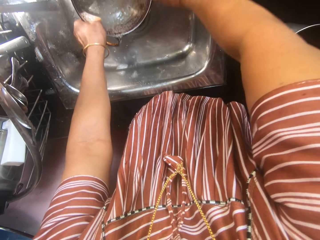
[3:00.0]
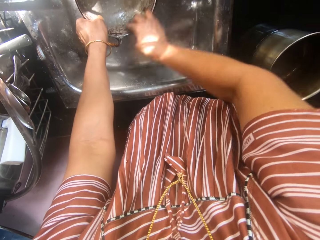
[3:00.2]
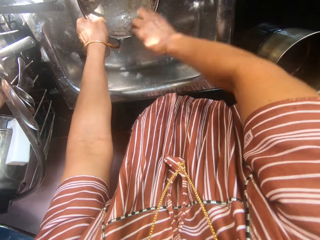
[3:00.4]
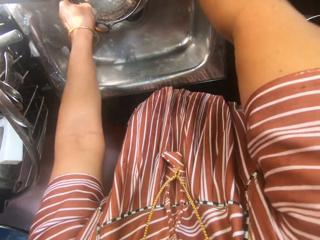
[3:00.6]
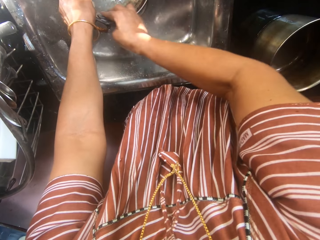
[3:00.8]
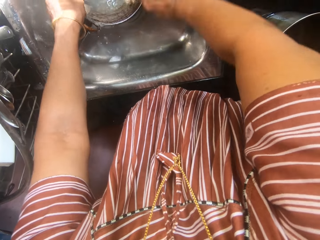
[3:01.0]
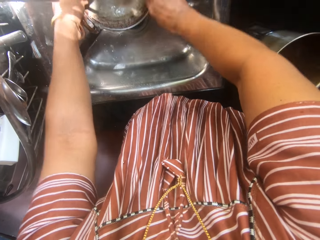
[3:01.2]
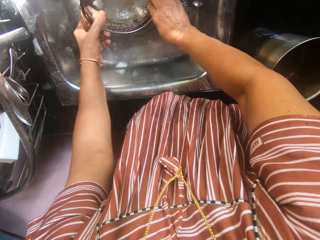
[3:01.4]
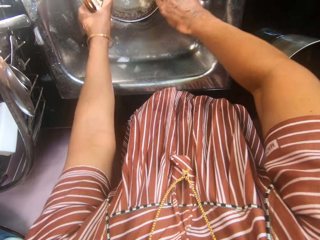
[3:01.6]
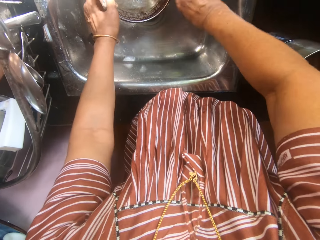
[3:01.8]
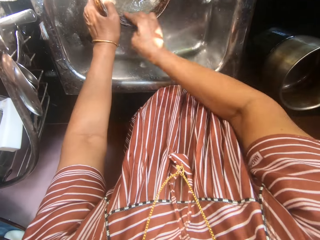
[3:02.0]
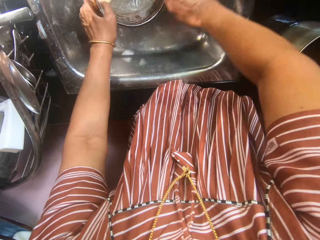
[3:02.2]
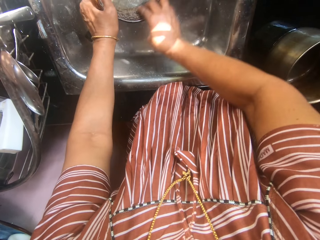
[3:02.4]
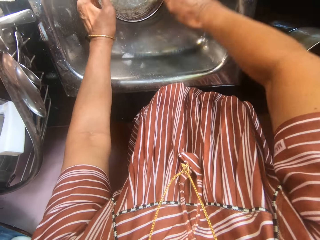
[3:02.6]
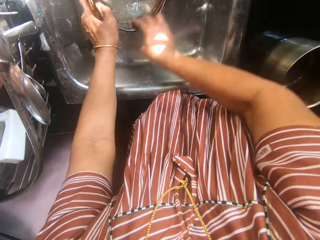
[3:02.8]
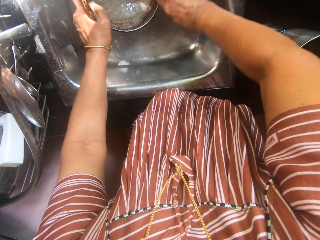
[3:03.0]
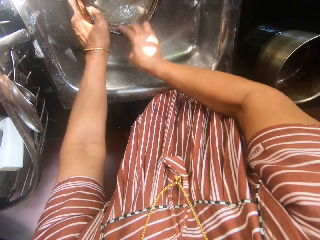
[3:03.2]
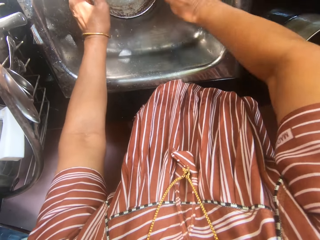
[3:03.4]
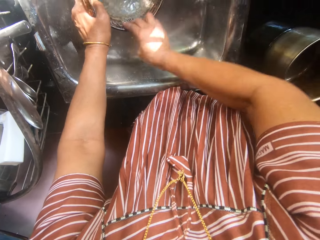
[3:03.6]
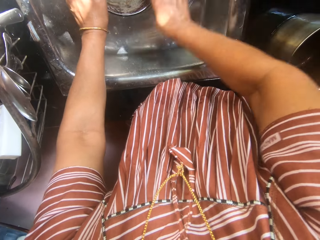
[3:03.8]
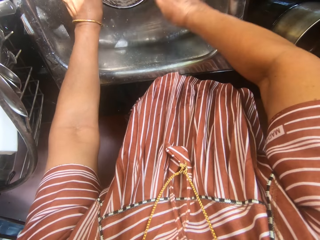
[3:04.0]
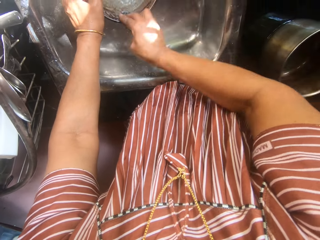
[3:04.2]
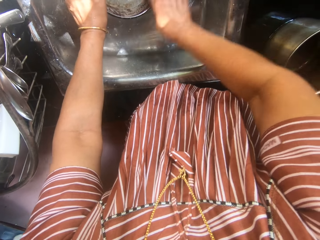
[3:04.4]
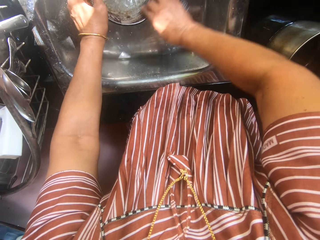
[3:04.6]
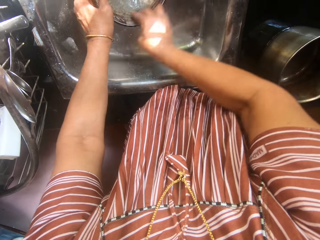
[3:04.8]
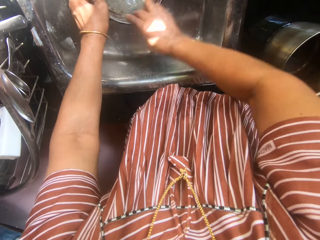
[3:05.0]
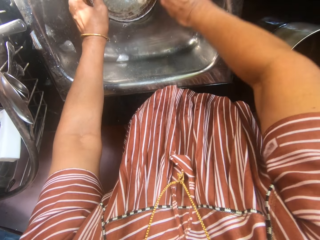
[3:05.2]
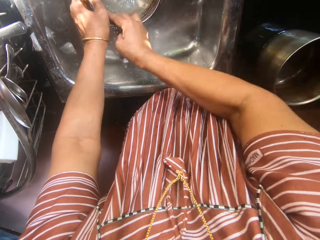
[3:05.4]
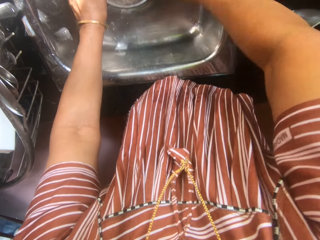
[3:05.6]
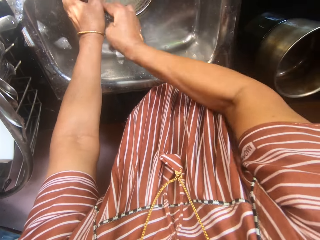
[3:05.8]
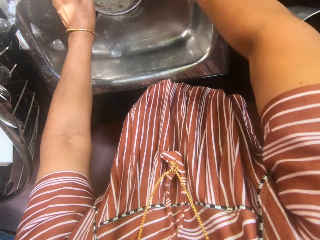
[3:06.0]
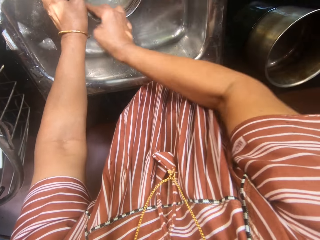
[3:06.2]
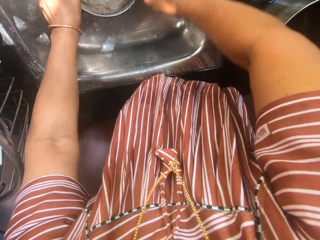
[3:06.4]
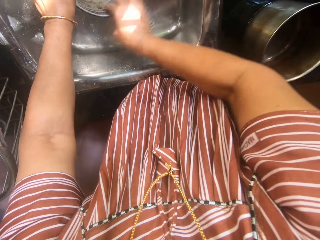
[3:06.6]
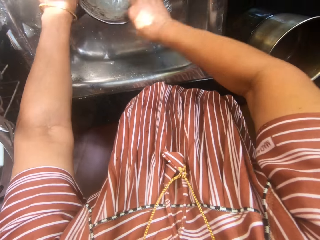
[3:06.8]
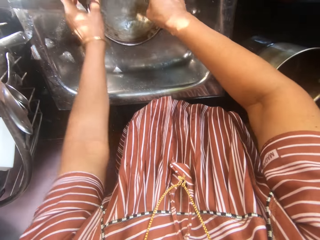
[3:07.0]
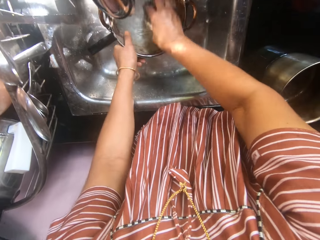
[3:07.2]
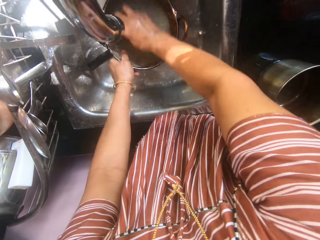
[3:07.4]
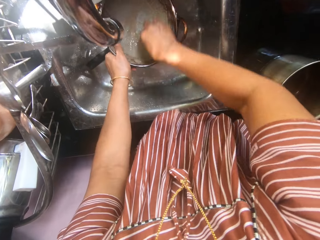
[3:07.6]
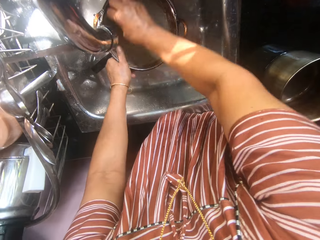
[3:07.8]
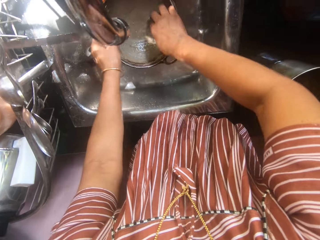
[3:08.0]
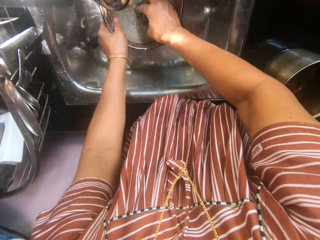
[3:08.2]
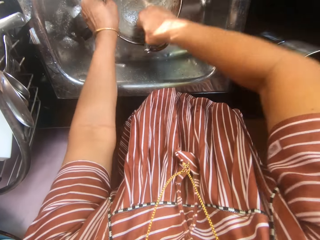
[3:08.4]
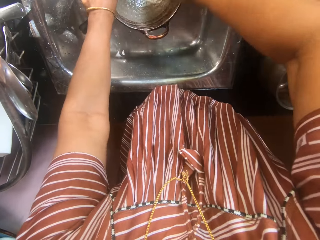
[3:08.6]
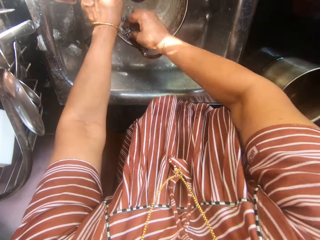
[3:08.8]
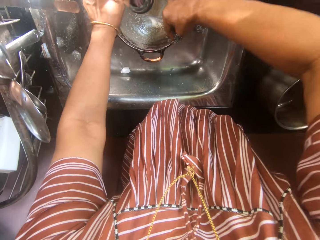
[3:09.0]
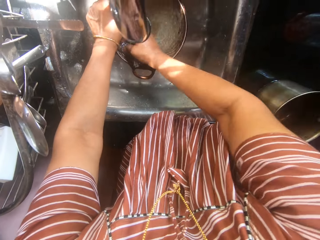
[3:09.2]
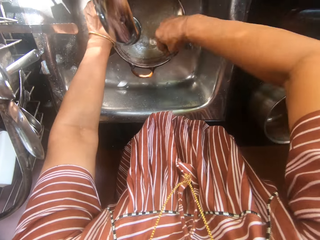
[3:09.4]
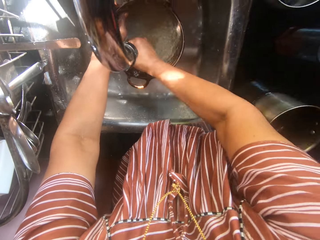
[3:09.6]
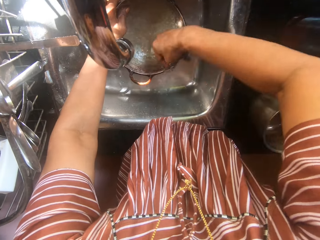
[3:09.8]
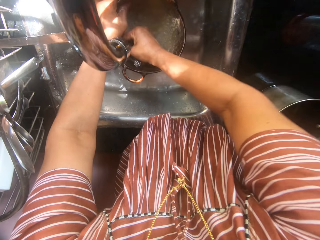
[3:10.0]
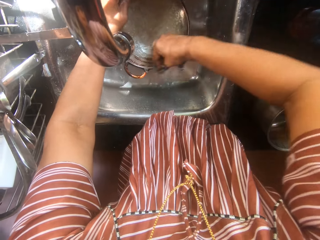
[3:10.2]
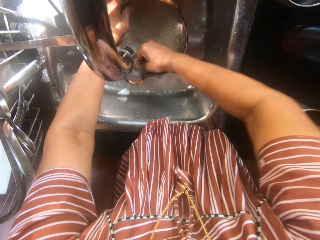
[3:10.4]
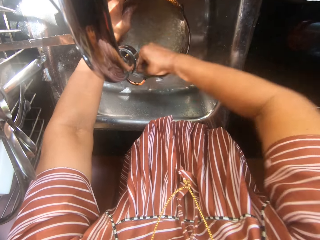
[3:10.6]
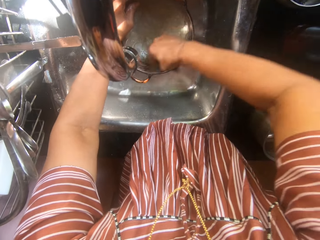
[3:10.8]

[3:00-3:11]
The camera wearer moves the metal basin. They clean the metal basin with the cleaning ball. They touch the metal basin. They move the metal basin.

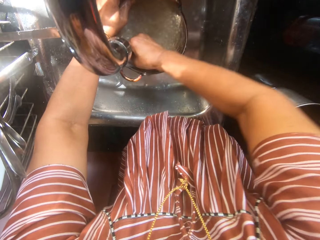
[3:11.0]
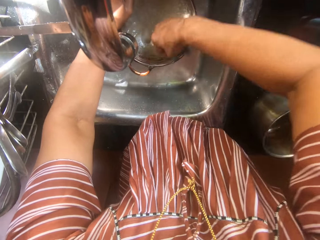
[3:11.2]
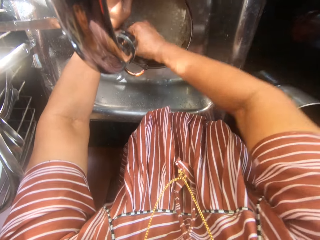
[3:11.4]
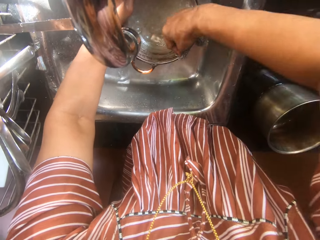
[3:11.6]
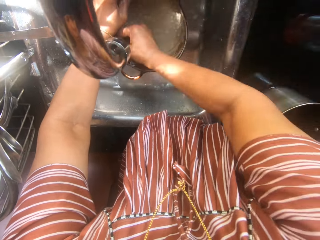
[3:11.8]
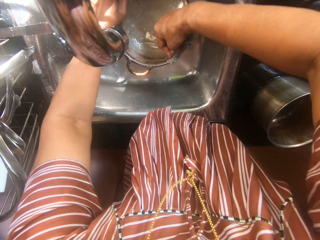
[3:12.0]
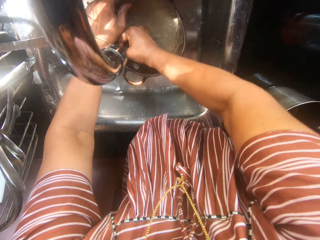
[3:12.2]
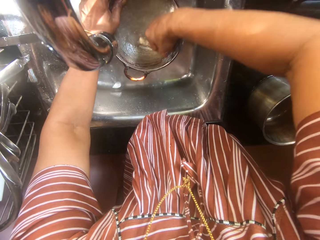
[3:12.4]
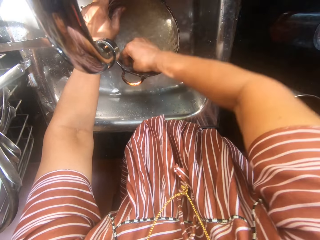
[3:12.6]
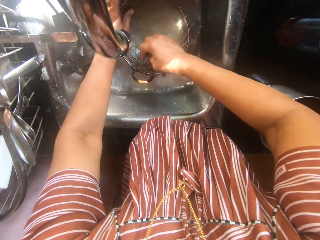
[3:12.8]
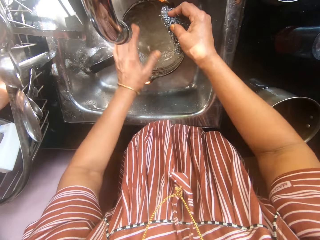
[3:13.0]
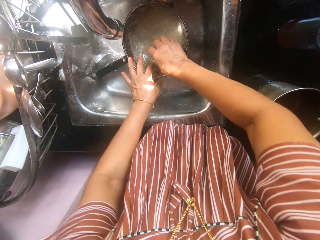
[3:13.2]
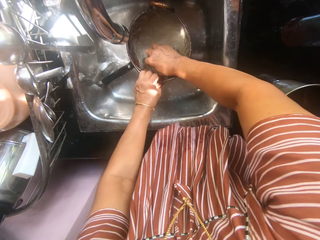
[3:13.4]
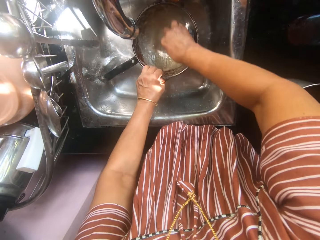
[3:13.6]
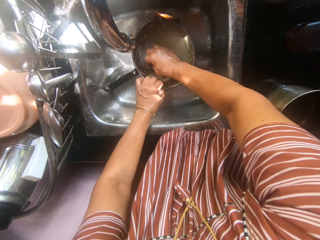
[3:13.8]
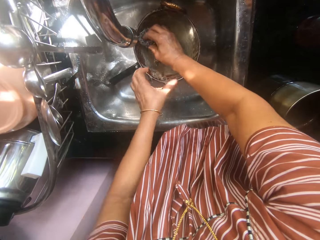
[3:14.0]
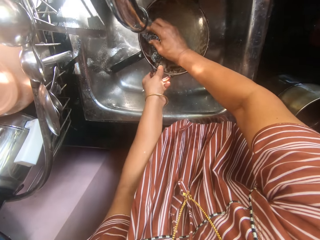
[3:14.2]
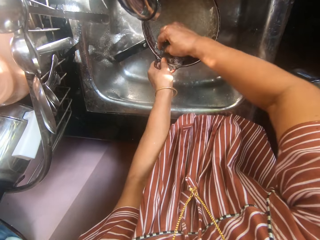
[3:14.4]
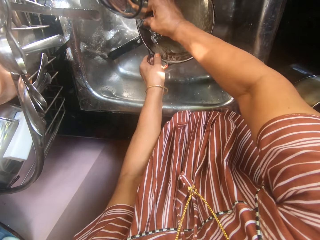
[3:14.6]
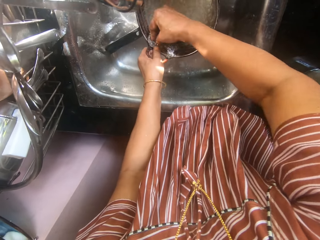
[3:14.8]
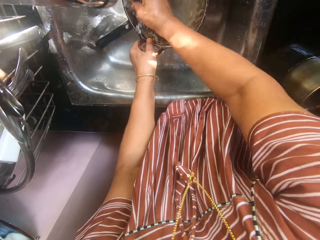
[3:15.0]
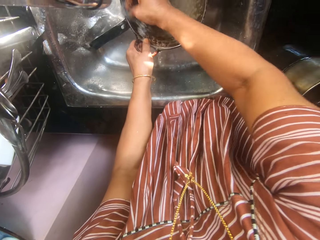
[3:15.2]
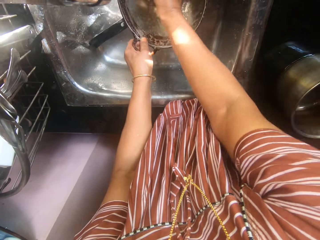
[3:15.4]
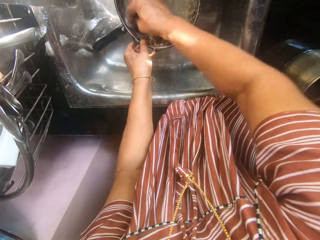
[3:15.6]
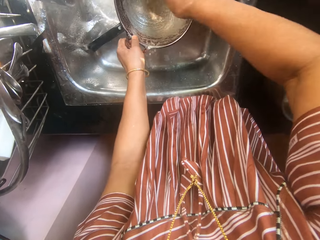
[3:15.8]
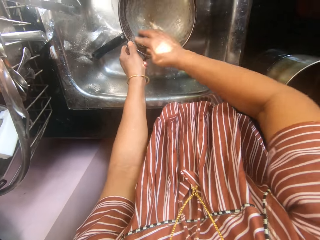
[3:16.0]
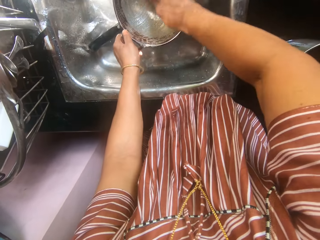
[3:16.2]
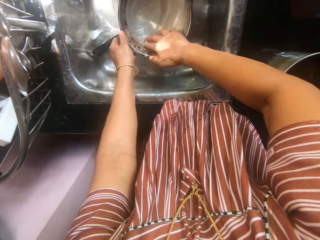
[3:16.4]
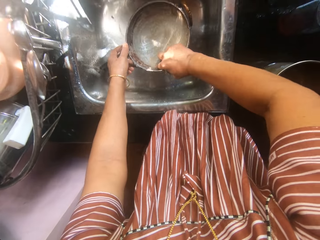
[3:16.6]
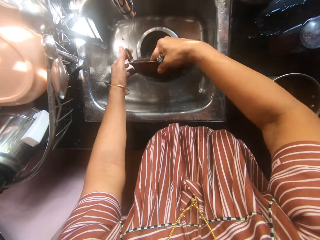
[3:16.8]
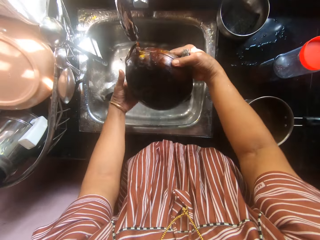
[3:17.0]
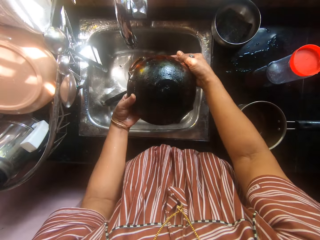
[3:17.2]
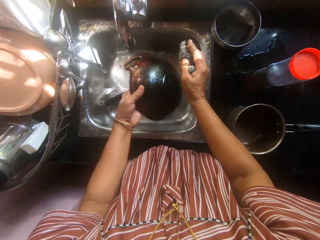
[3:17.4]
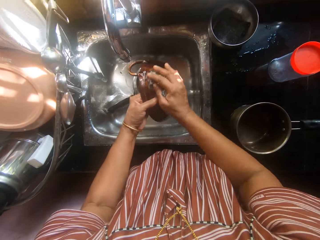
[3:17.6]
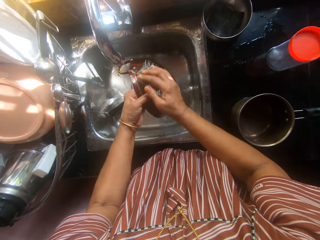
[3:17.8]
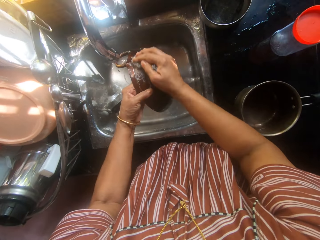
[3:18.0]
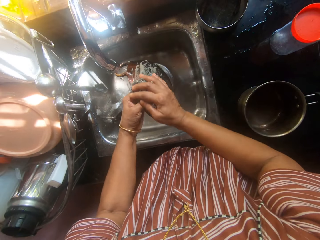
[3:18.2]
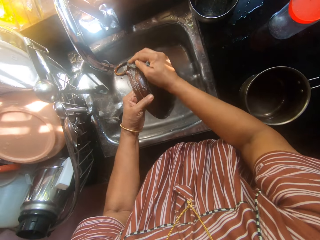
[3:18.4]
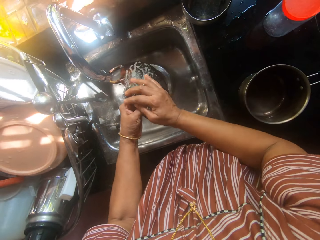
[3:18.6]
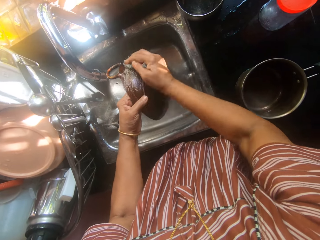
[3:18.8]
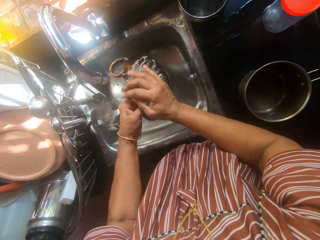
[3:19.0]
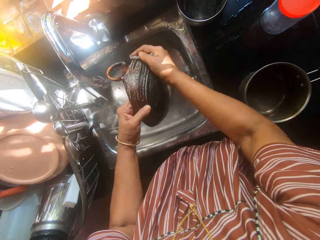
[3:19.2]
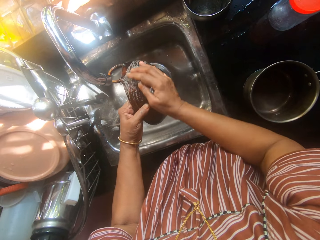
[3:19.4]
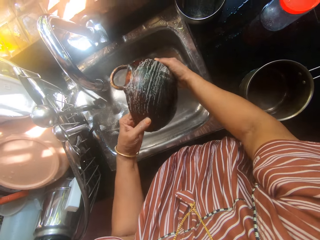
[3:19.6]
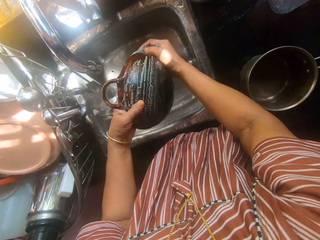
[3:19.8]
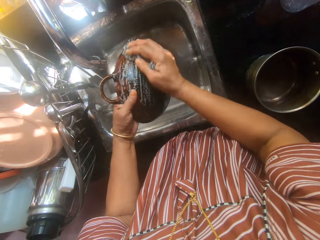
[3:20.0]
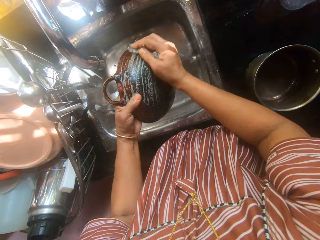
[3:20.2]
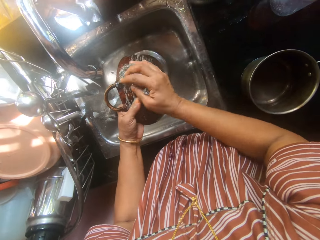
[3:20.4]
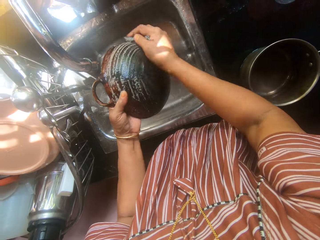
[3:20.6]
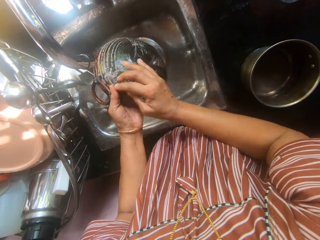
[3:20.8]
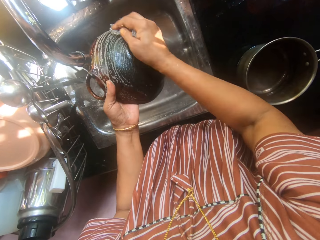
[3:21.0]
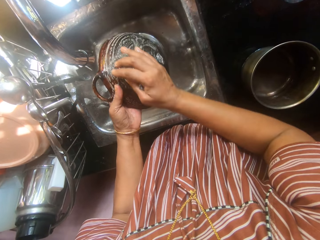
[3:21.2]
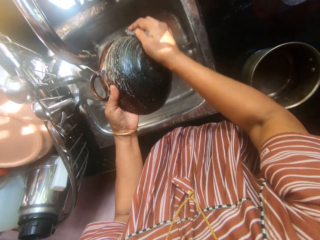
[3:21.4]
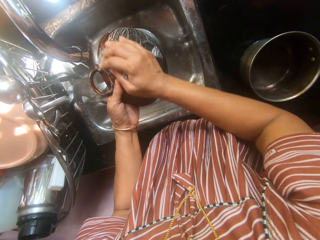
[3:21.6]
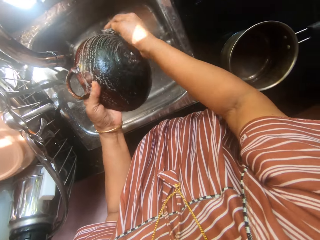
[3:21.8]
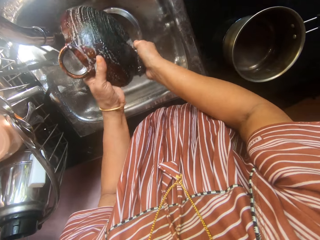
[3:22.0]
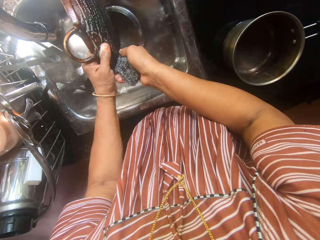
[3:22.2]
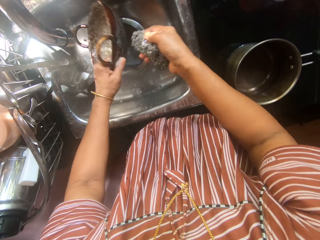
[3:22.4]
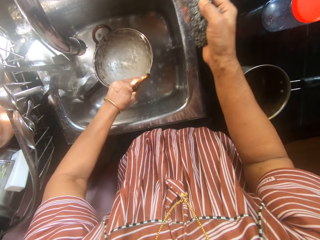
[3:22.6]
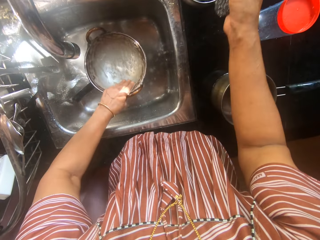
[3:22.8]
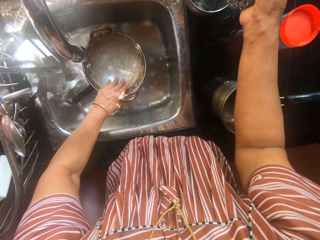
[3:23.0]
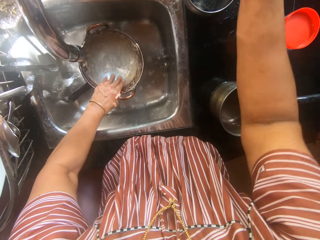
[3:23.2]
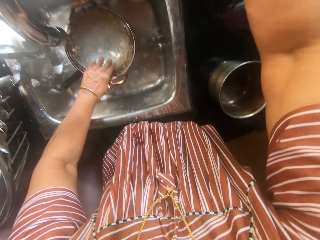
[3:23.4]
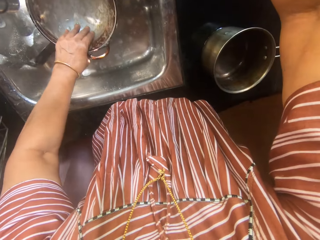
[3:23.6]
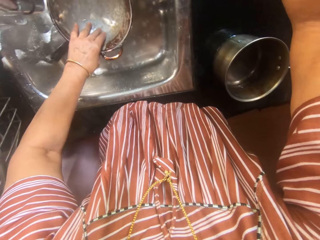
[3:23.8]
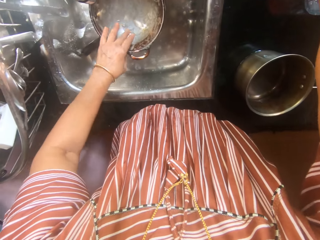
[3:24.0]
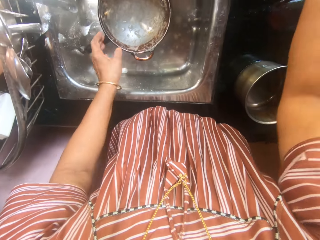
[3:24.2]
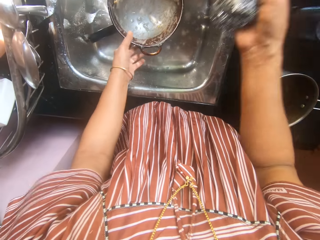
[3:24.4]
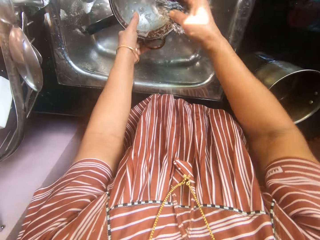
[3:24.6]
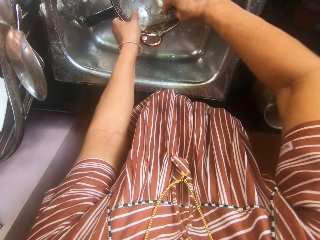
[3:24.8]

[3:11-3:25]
The camera wearer stops washing the pot for a while. They touch the metal basin. They continue washing the pot with the iron sponge. They lift the metal basin. They turn back the pot. They clean the metal basin with the cleaning ball. They wash the back of the pot with the iron sponge. They drop the pot into the sink. They put the metal basin on the pot. They dip the iron sponge into the vim powder in a plate. They touch the metal basin. They hold the pot with the left hand.
